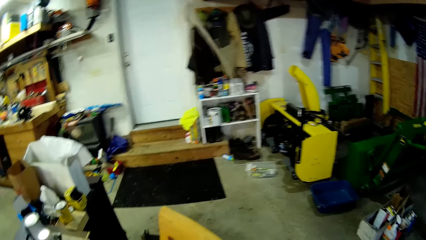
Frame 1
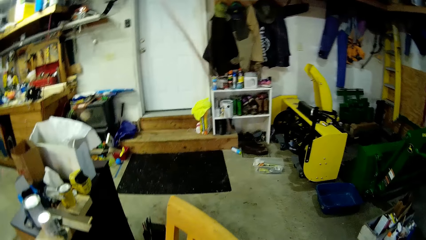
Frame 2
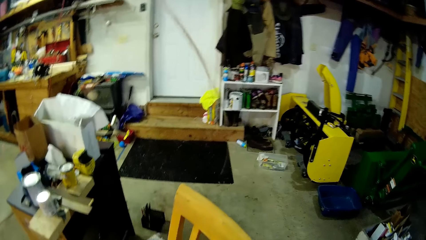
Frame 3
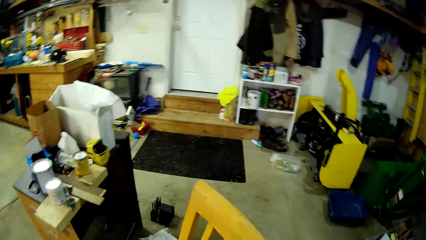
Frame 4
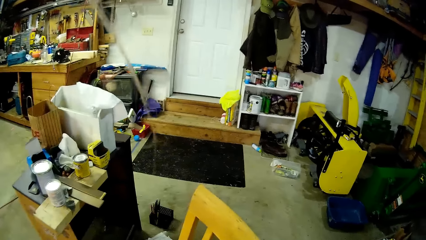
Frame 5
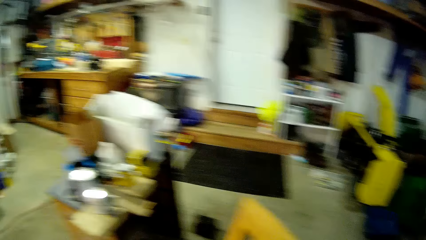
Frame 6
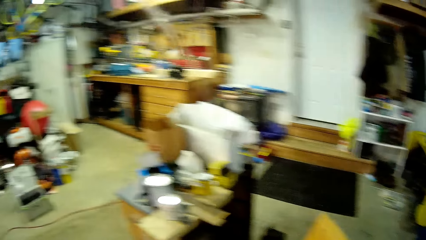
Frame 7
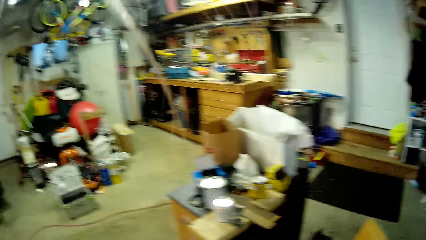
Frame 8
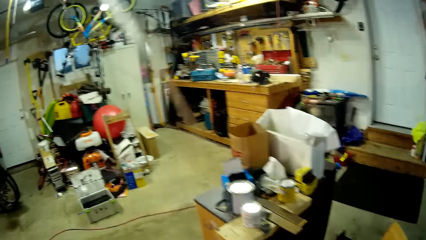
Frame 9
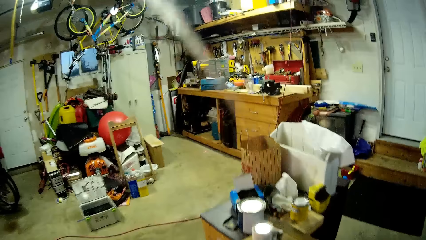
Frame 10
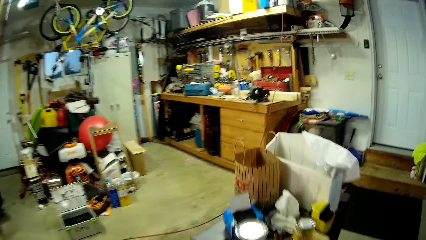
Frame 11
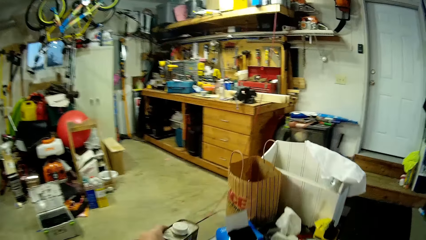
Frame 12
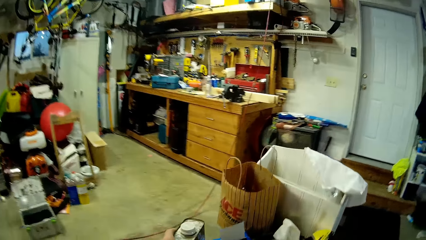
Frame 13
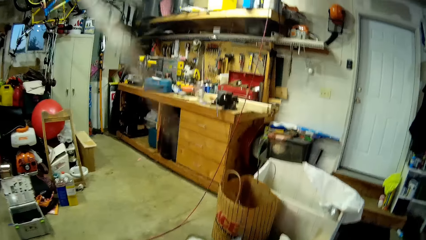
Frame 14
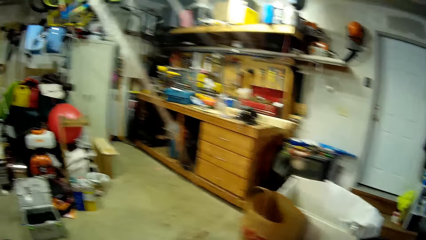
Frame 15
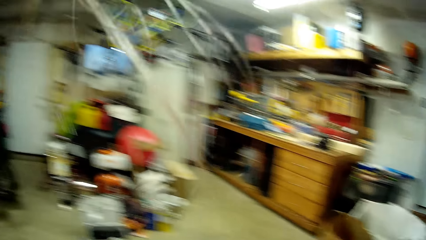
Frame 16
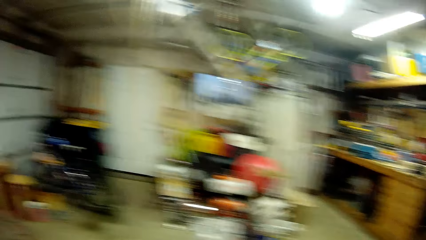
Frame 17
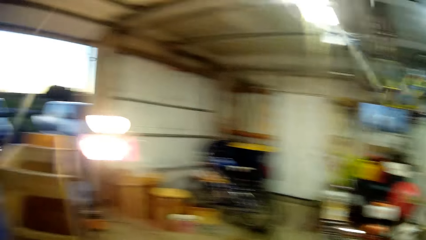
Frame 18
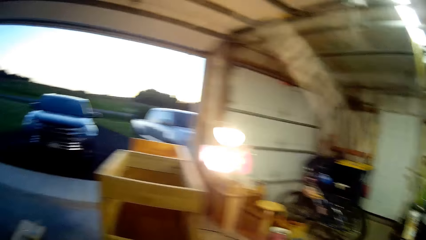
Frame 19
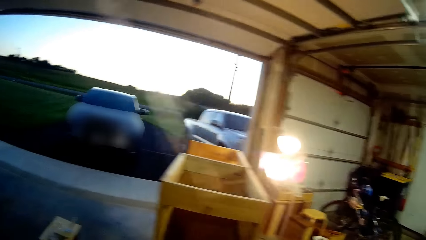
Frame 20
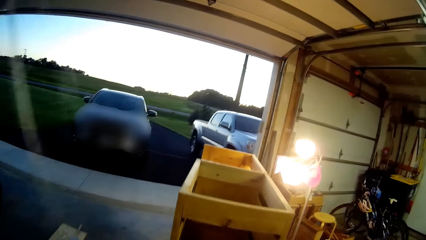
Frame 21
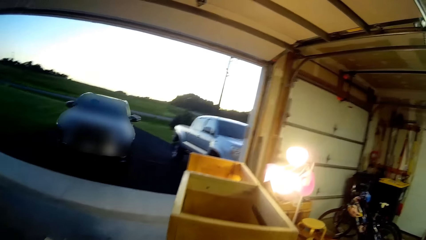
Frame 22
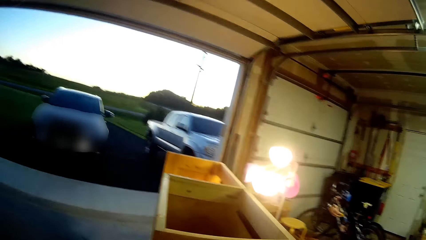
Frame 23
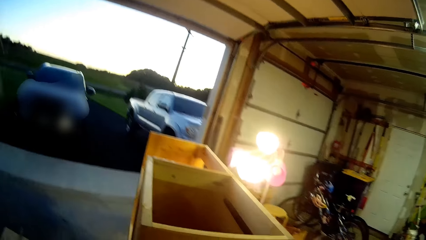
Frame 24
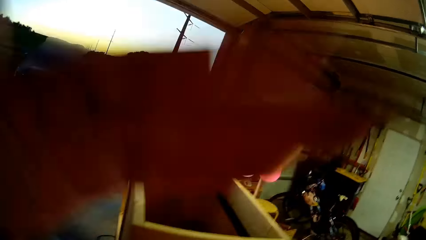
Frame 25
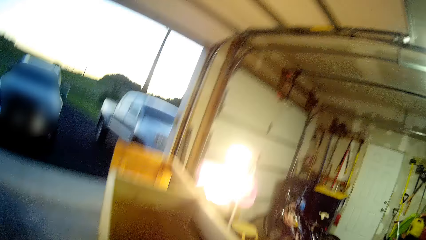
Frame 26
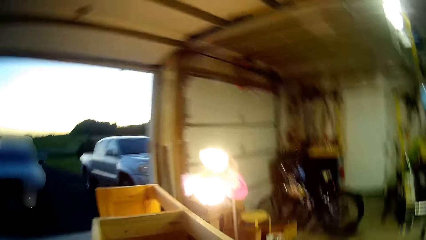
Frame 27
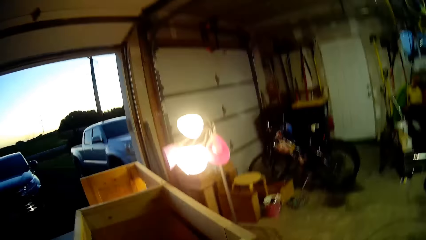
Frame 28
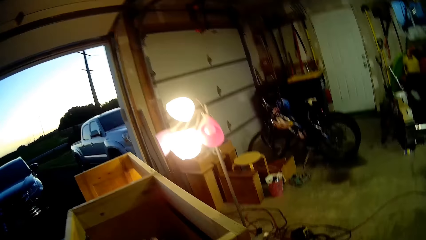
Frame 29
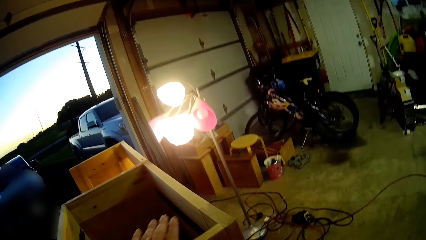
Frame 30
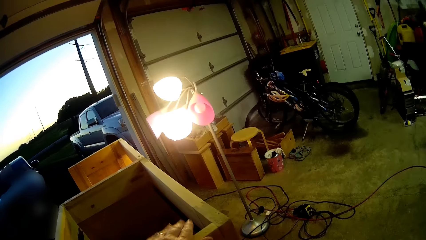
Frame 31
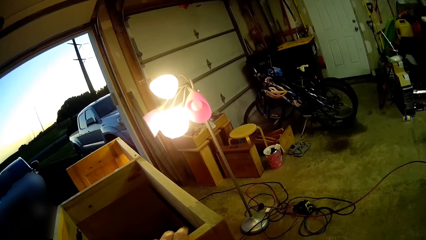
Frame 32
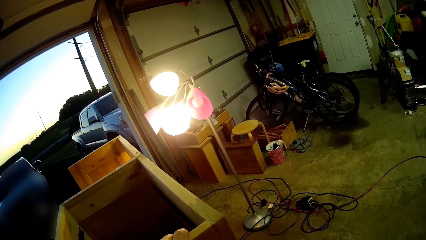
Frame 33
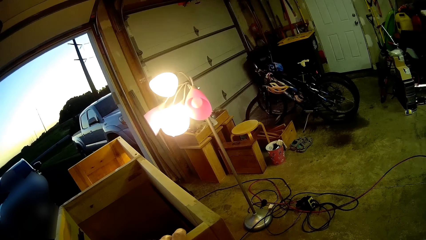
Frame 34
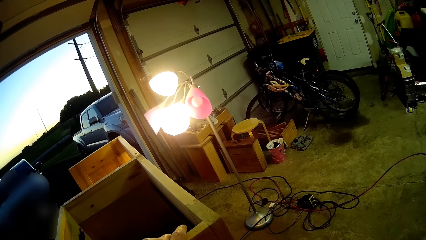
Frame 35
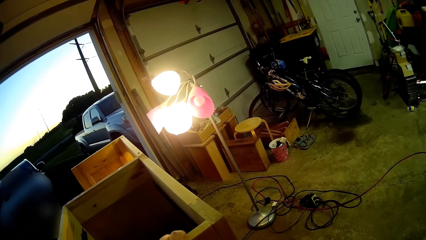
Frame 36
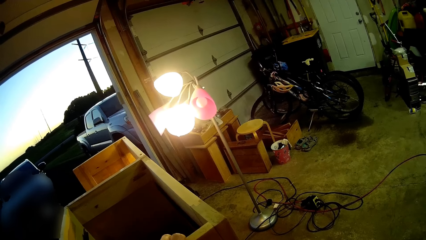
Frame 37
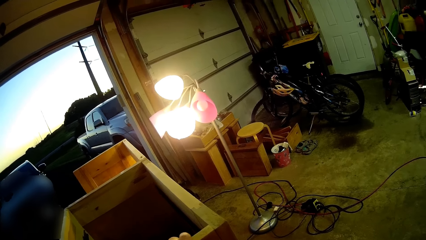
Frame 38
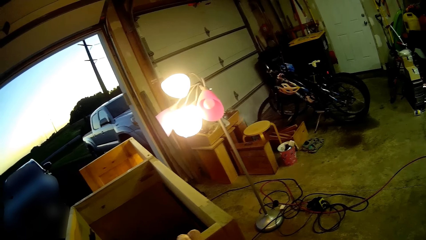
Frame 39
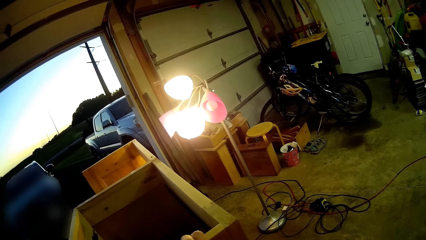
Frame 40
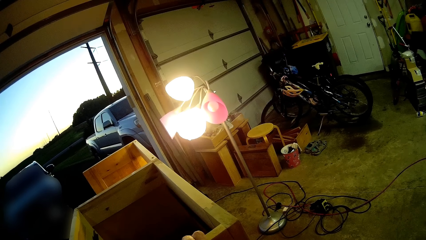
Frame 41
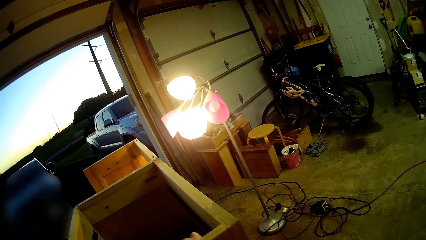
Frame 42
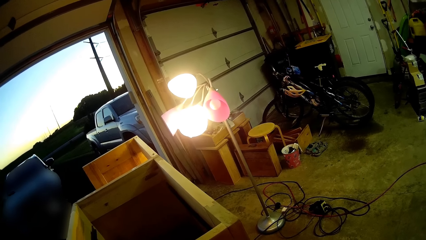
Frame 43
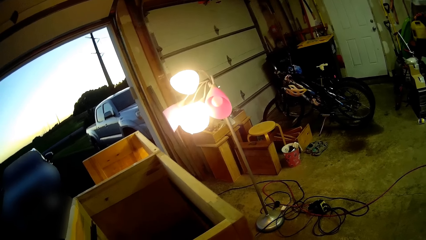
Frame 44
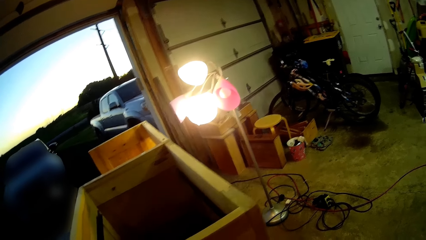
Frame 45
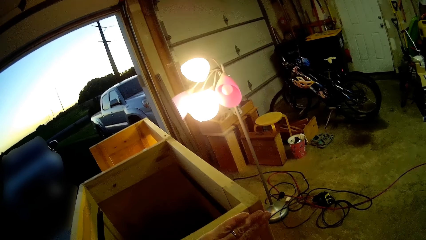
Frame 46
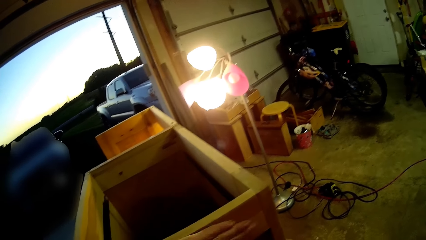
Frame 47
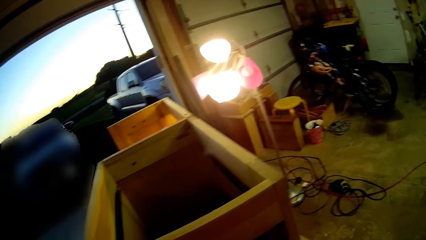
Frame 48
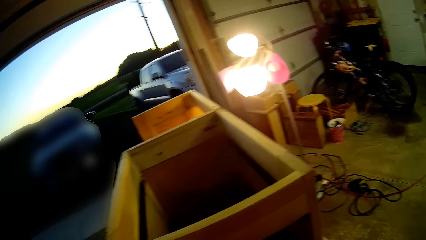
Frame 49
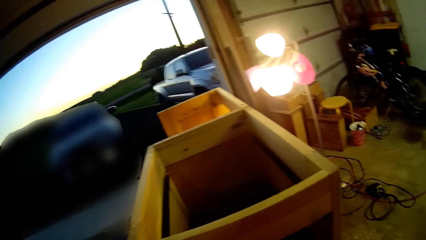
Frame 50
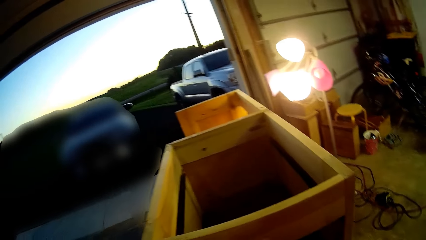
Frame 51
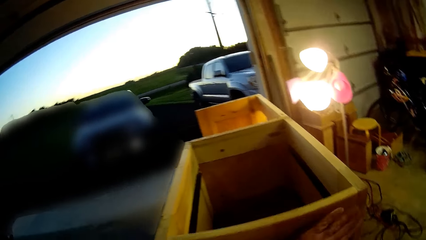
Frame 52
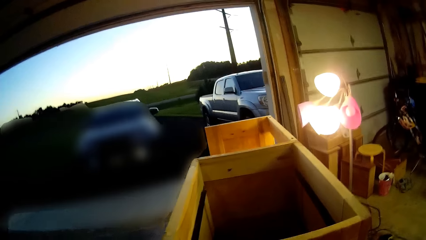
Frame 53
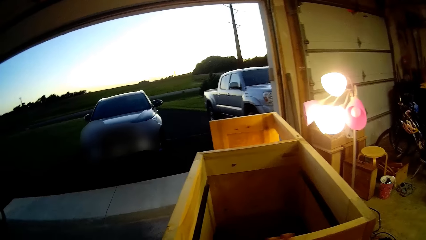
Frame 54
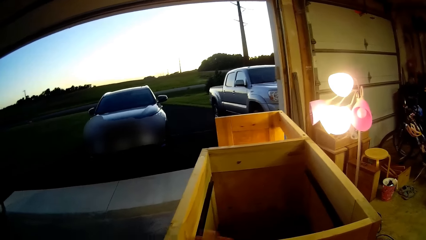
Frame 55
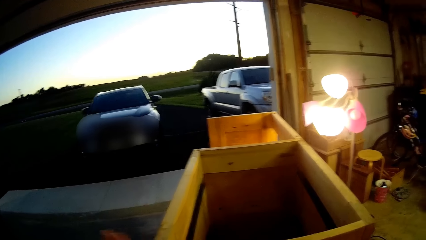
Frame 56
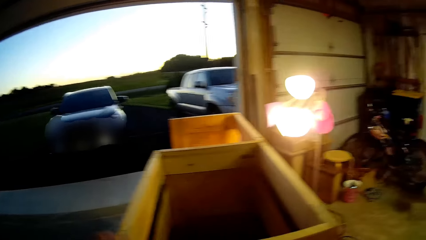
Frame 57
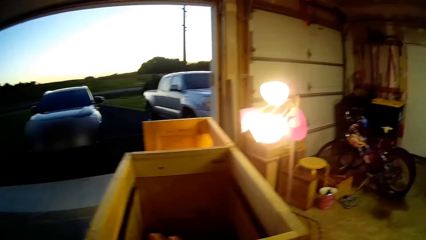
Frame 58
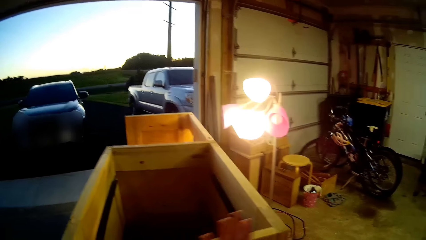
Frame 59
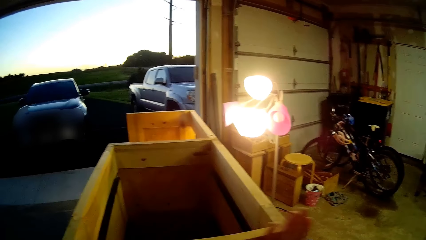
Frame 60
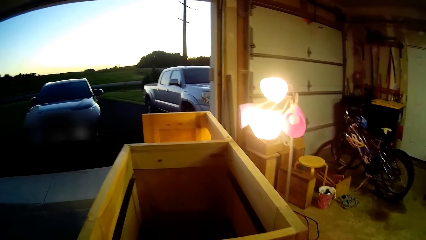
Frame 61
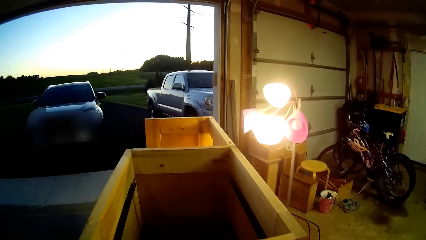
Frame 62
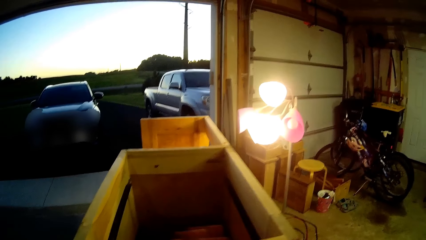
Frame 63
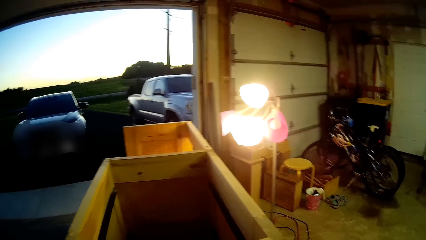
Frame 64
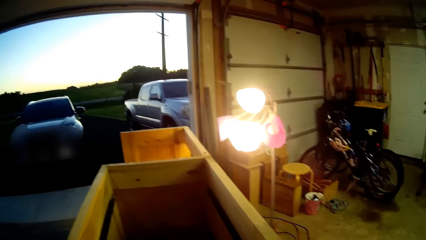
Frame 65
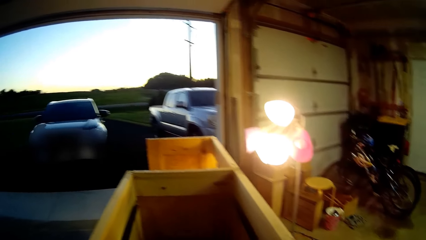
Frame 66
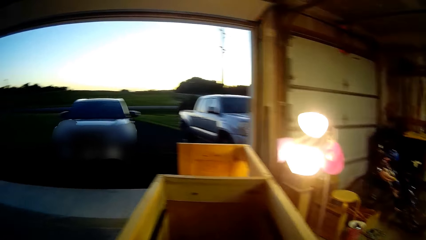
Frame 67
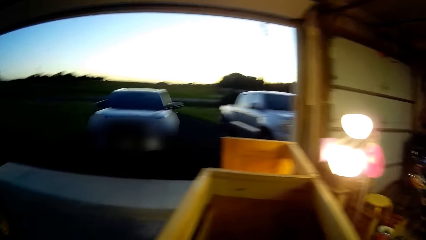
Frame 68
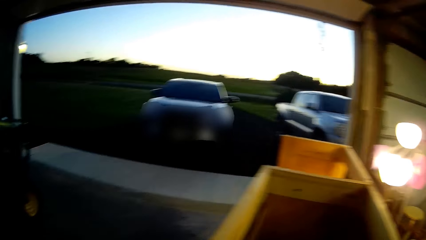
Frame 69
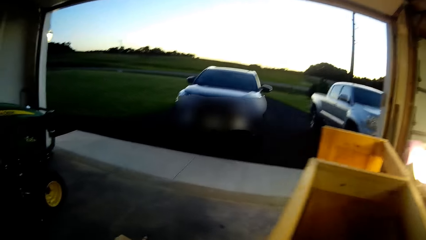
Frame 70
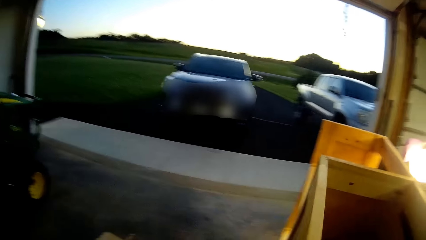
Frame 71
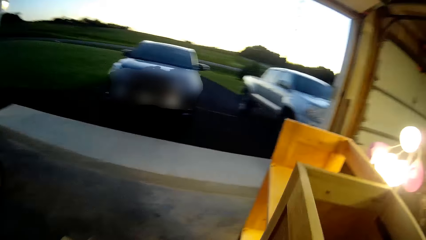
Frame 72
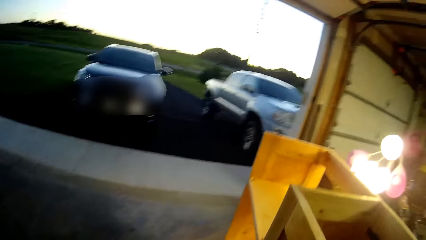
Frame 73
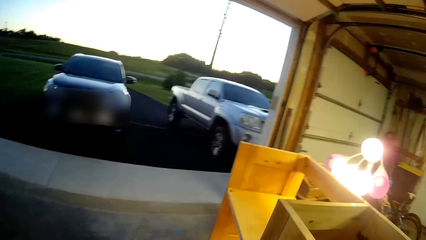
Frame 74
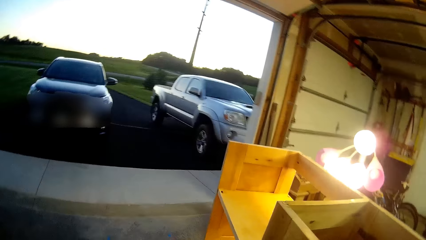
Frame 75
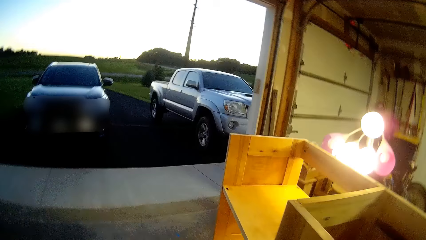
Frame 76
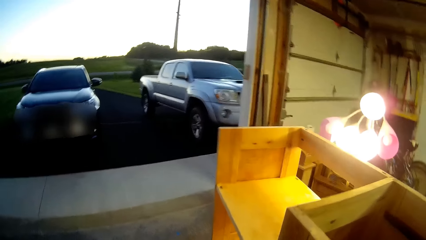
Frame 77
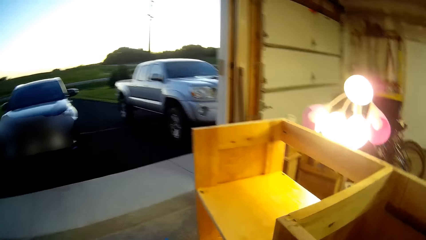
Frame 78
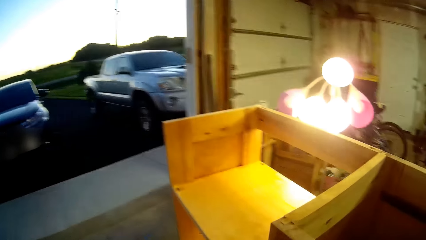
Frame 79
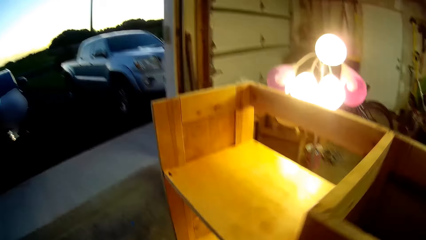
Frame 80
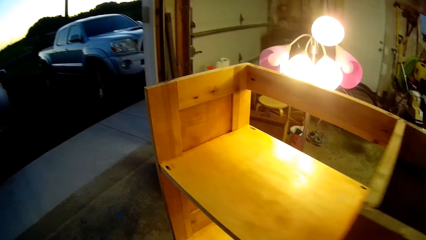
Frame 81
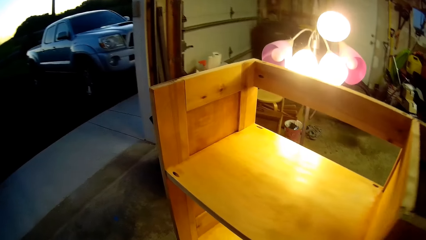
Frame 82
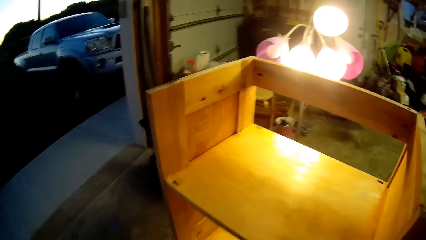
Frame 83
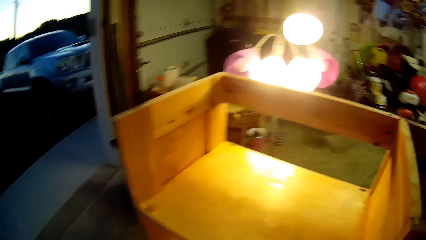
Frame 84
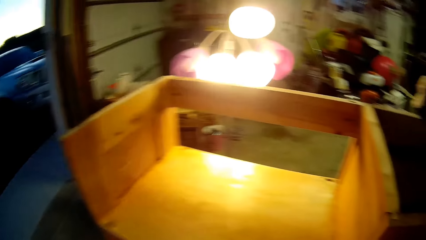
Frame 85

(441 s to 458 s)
The camera wearer puts the headphone or container on the table. He makes his hair. He holds the cabinet with the left hand. He scrubs the cabinet with sandpaper. He wipes the cupboard with the hand. He walks.
